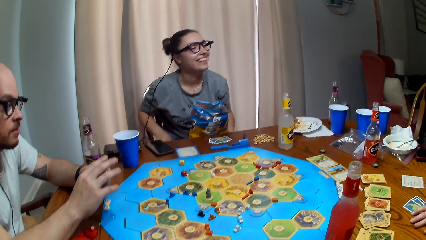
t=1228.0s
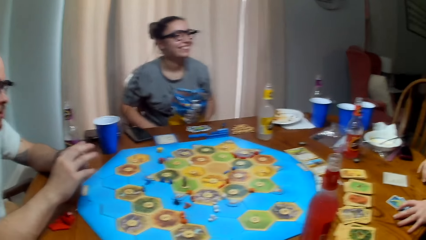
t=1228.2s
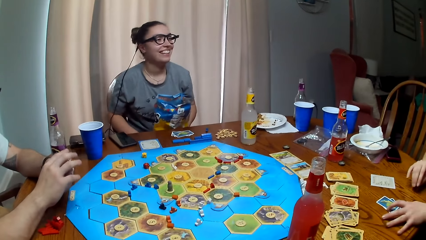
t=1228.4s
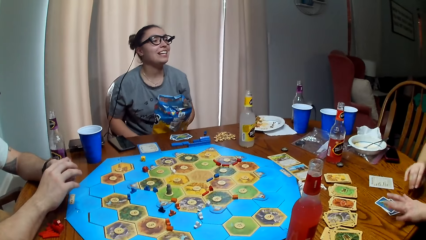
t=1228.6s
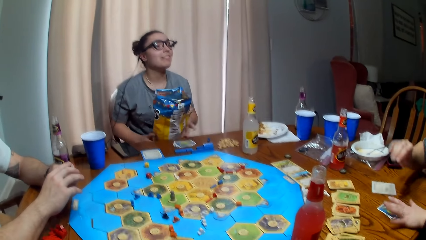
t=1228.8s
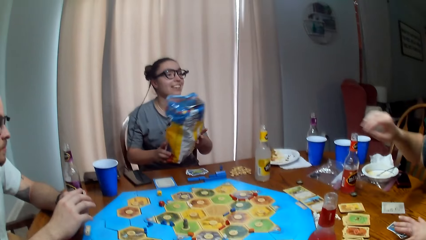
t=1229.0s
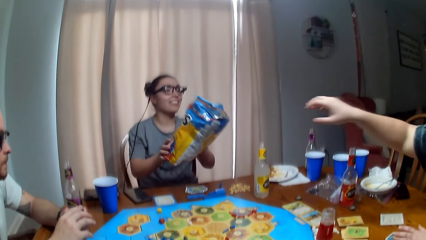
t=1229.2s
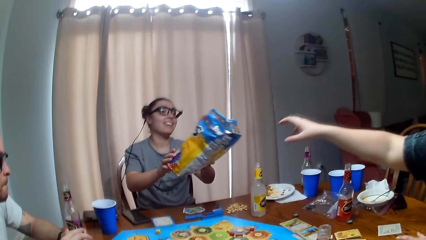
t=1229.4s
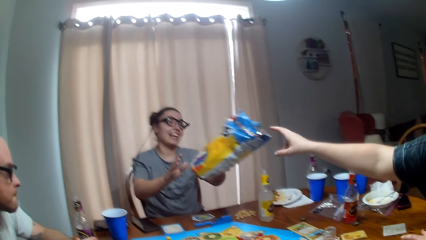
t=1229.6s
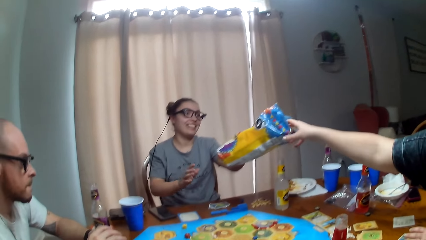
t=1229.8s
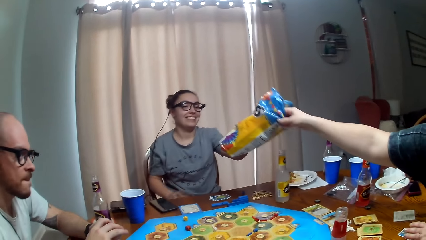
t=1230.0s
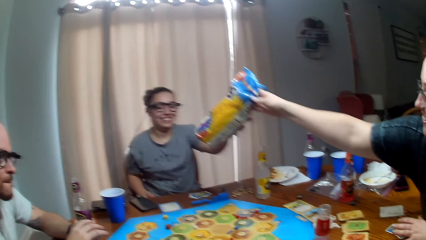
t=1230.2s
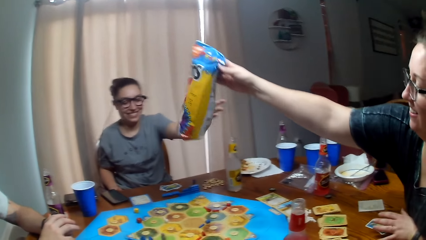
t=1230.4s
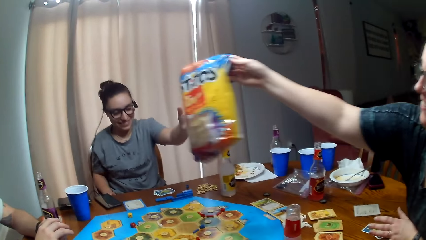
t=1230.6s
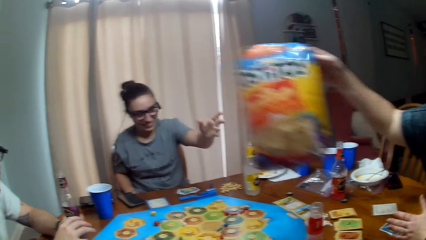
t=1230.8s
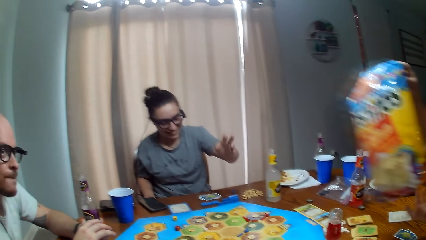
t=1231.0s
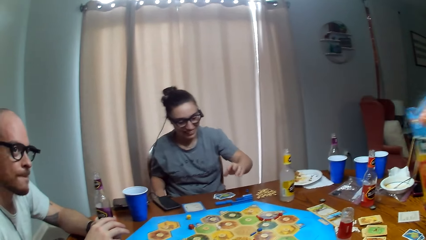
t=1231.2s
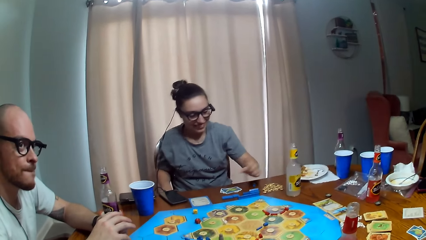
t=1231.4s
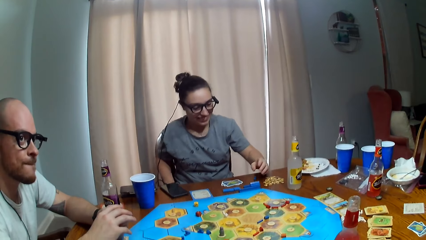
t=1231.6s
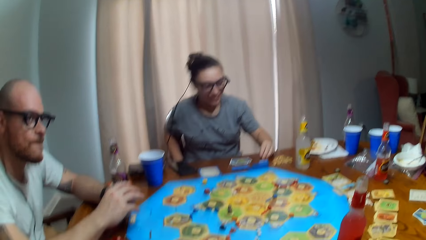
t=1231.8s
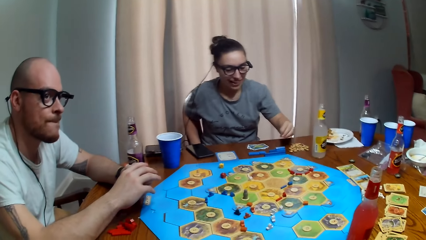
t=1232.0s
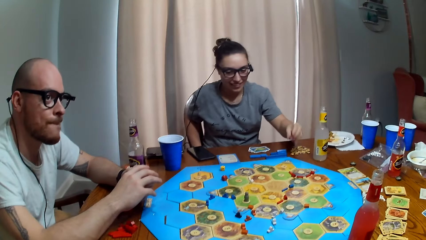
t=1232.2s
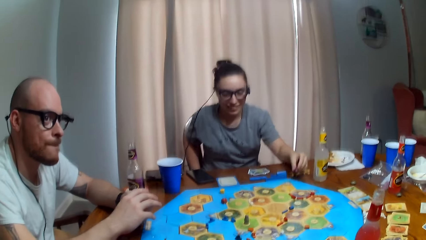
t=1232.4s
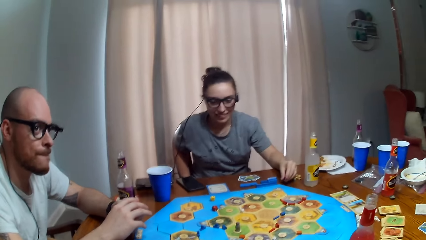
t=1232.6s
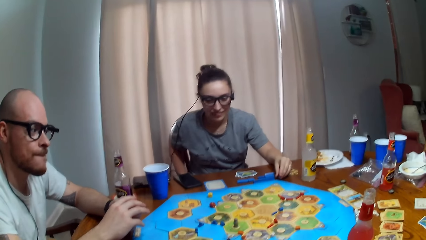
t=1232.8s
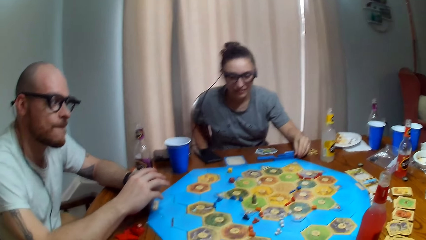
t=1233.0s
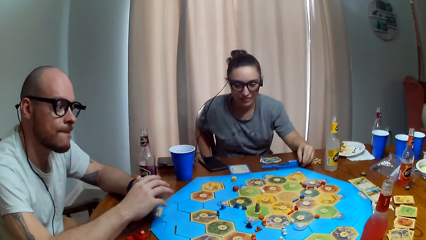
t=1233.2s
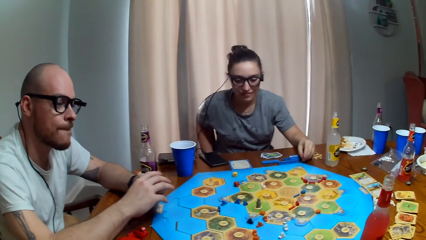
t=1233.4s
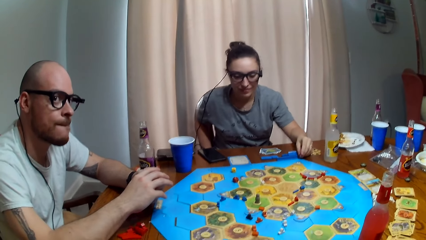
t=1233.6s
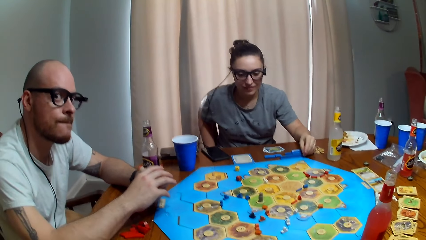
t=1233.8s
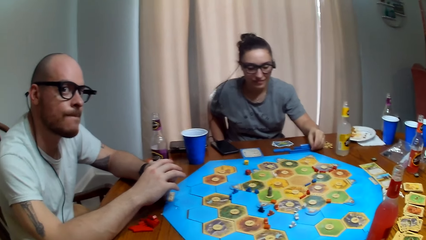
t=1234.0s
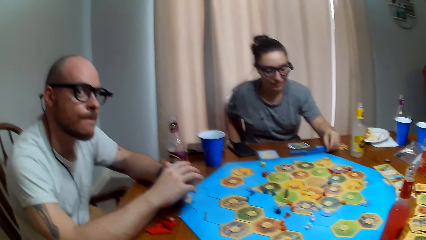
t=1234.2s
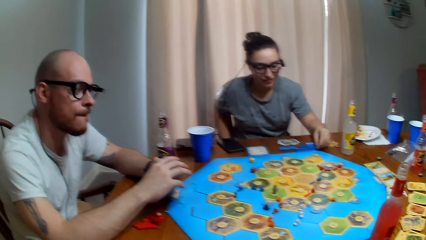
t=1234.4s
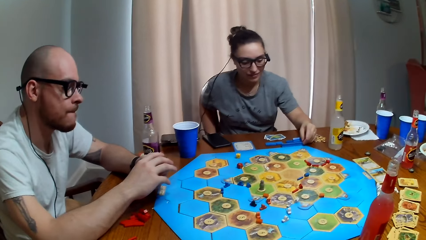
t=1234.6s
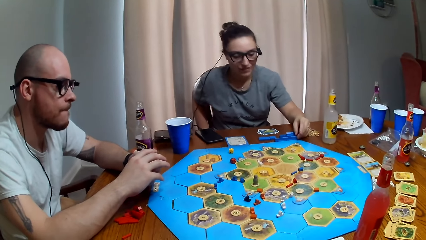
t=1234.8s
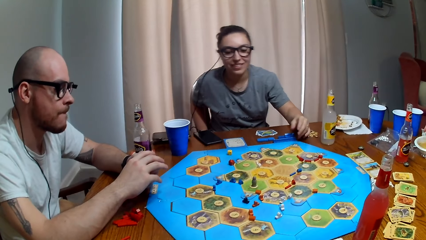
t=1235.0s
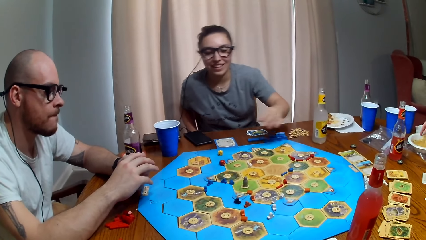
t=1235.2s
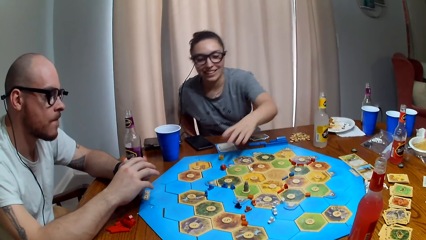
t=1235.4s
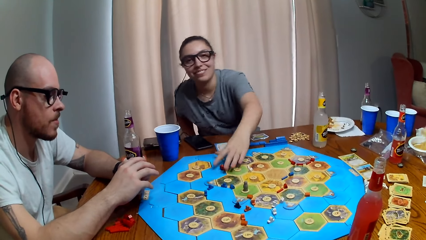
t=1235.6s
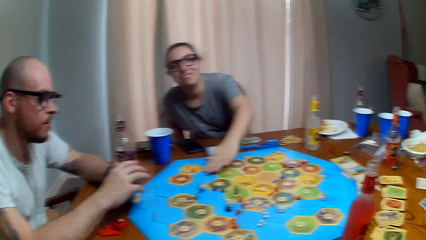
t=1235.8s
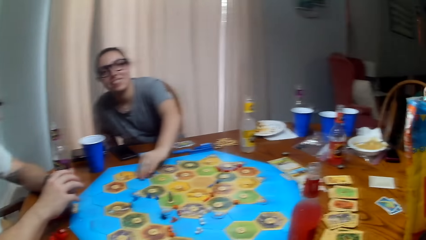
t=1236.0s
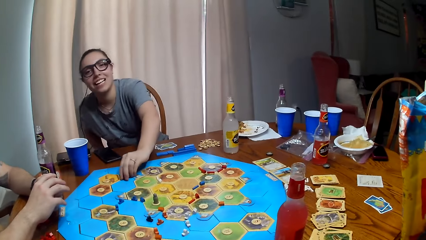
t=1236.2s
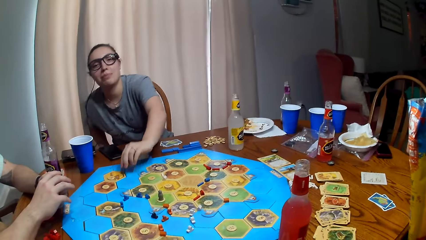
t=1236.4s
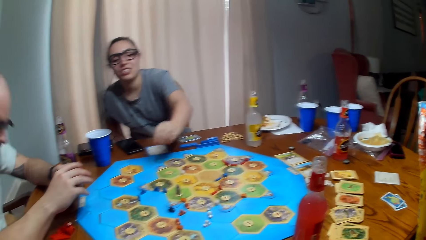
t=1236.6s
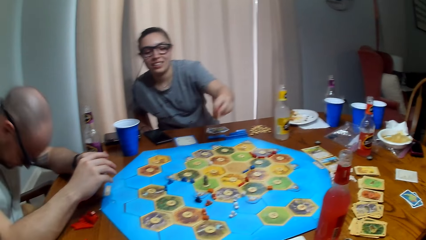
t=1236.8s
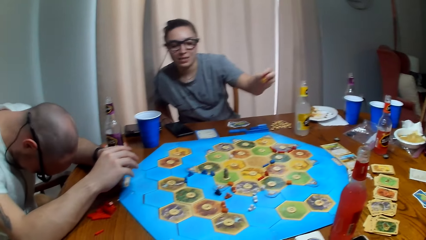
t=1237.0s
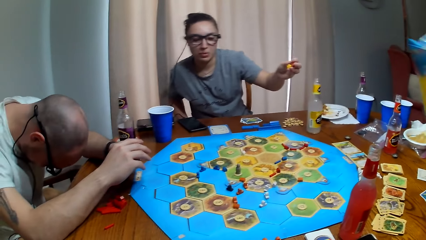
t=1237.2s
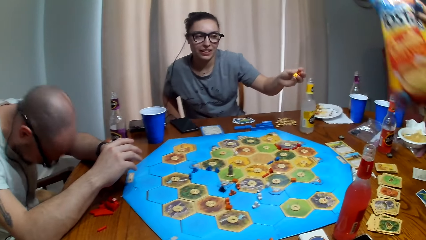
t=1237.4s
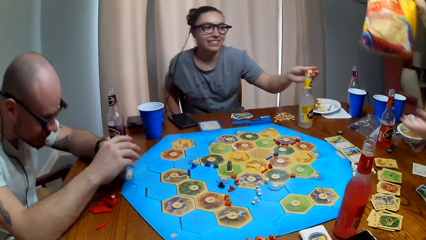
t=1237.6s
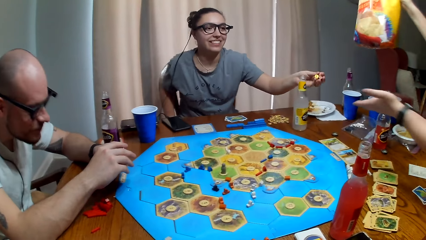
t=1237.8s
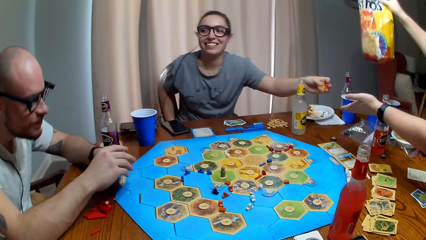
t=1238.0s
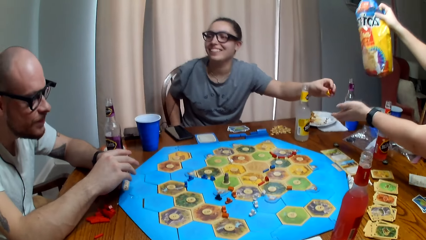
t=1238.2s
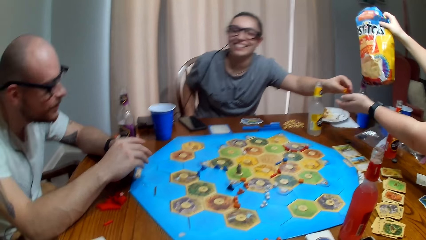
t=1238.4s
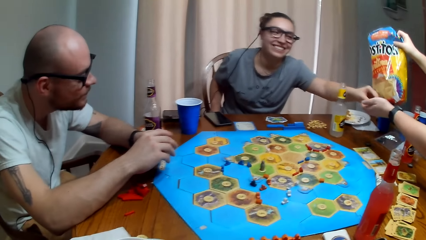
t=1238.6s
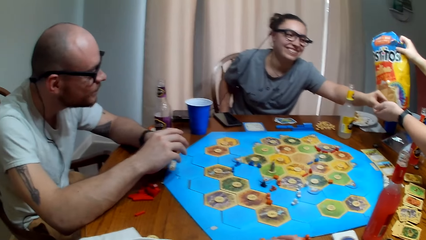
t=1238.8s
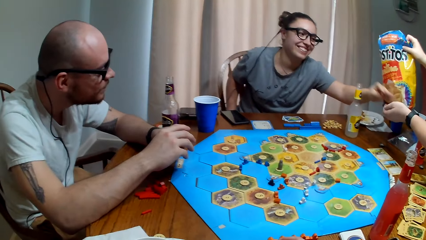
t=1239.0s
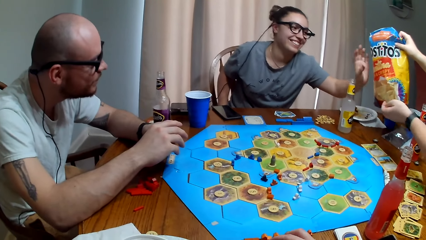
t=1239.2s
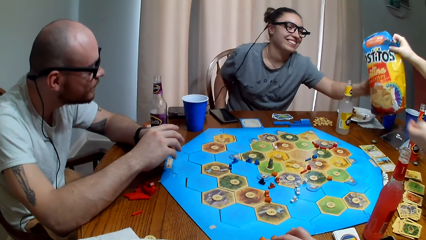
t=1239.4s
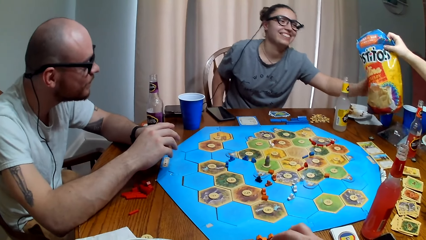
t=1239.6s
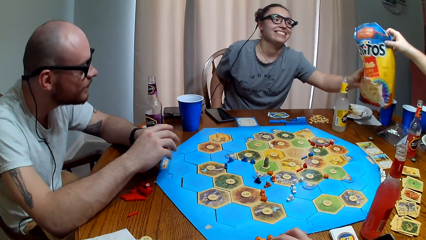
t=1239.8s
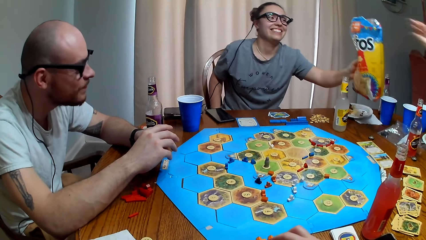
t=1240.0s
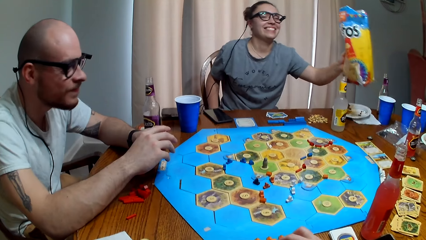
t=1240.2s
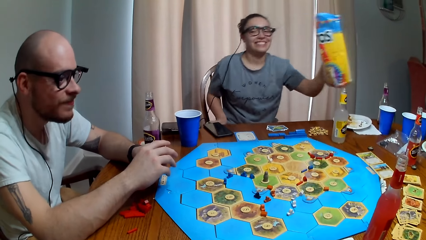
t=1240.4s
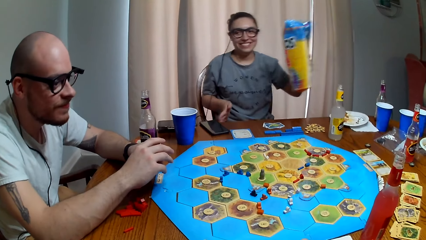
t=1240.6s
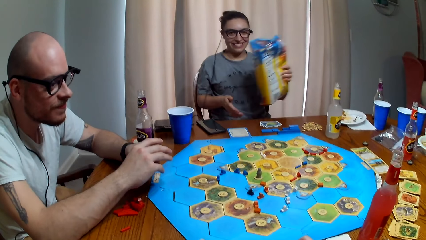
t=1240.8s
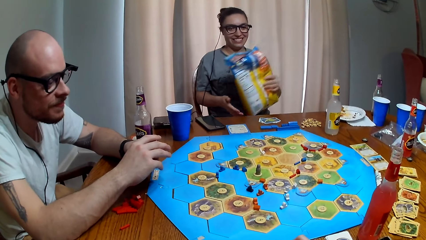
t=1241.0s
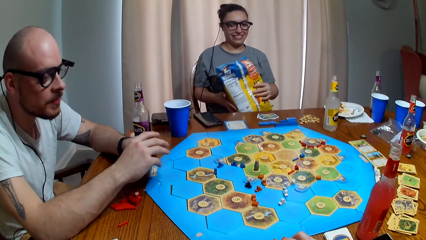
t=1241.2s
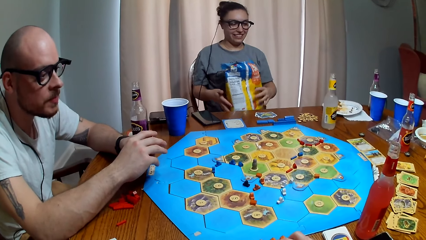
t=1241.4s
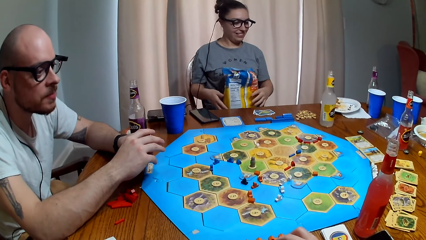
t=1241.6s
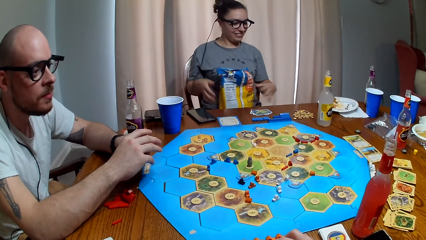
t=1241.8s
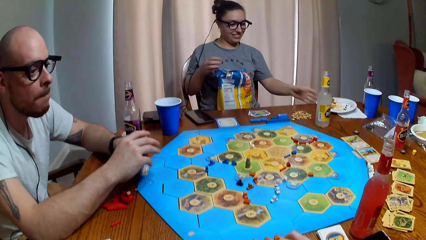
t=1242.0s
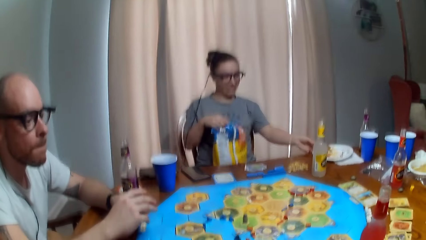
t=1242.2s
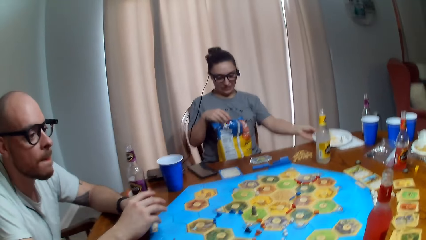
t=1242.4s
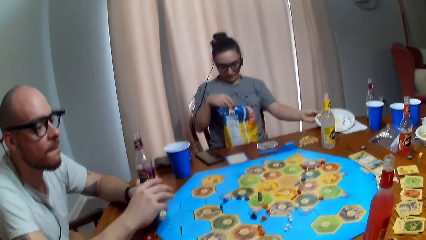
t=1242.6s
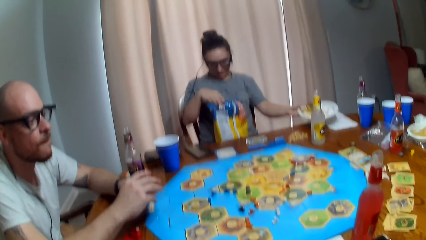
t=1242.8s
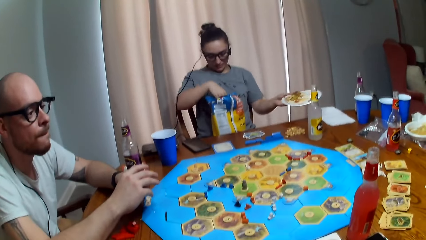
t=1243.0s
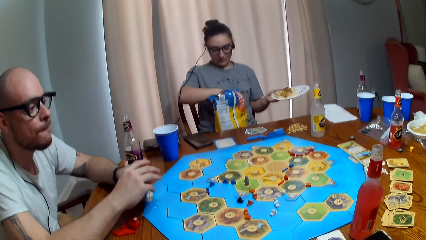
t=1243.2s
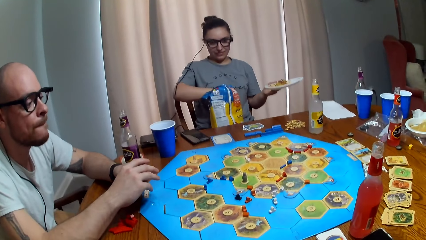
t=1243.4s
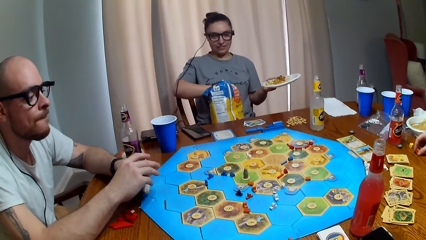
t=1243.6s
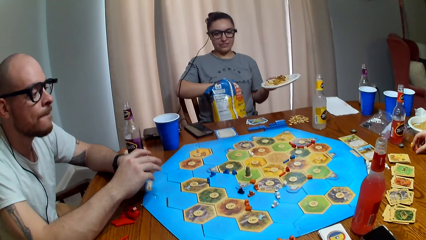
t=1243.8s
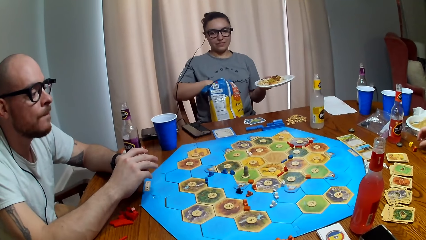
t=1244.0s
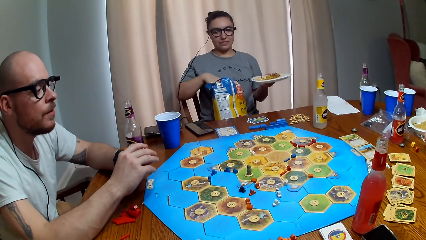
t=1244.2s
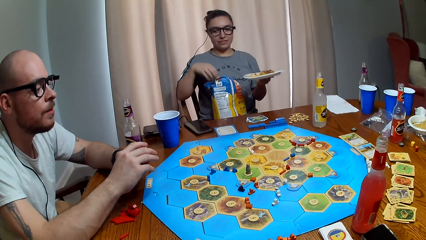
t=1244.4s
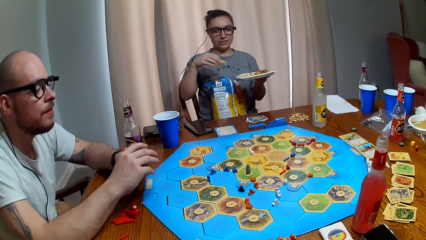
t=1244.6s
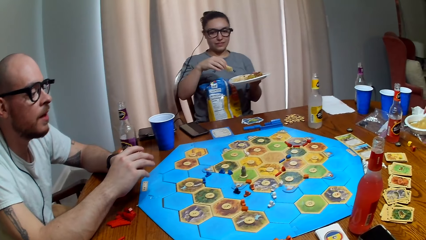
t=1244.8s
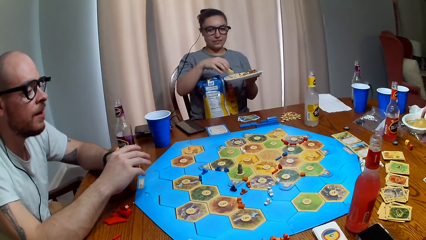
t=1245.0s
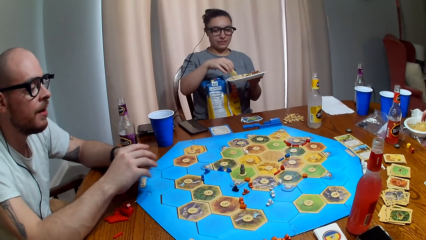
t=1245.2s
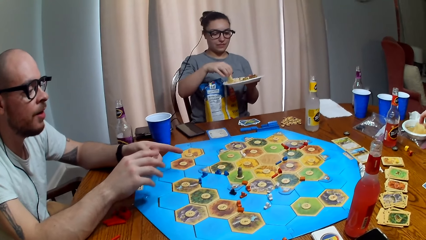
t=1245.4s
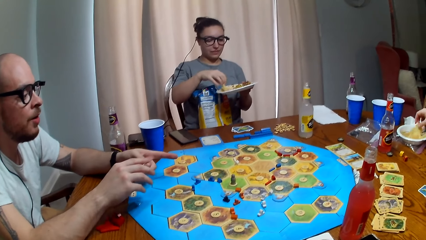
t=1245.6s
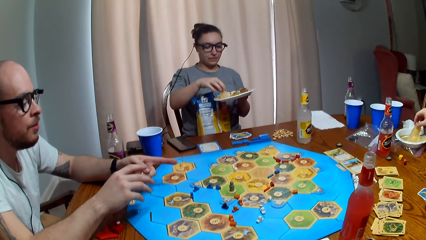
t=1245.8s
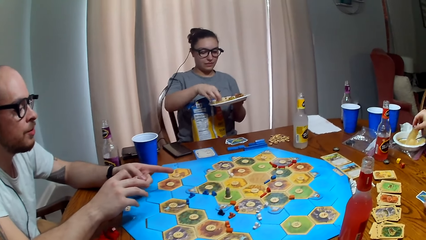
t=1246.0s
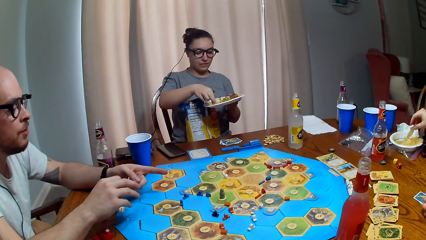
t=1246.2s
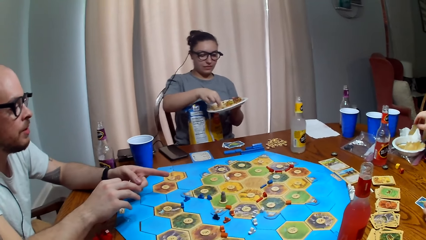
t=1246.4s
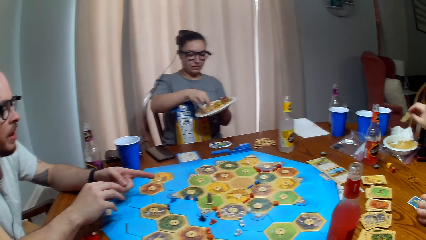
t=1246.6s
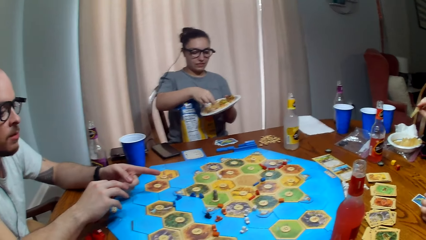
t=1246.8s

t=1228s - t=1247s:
A person gives another person the bag of crisps. The camera wearer talks. The first person picks up dice on the board game. She talks. She gives the other person the dice. The camera wearer gives the other person the dice. The other person gives the first person the bag of crisps. The first person picks up her plate from the table, puts her hand in the bag of crisps. The camera wearer talks. The first person dips a crisp into the food on the plate.
